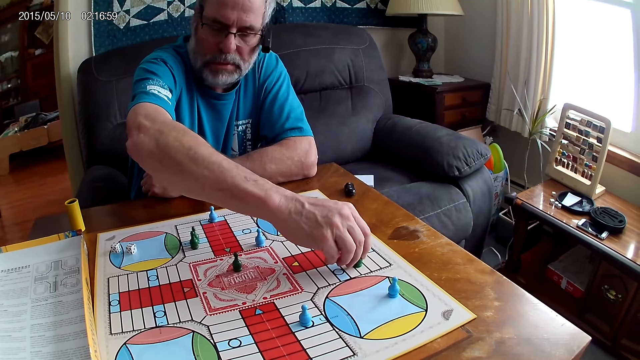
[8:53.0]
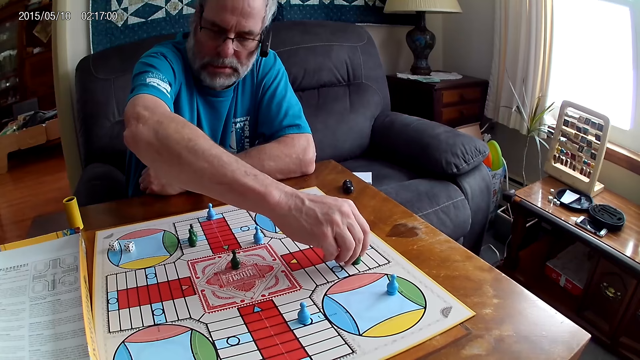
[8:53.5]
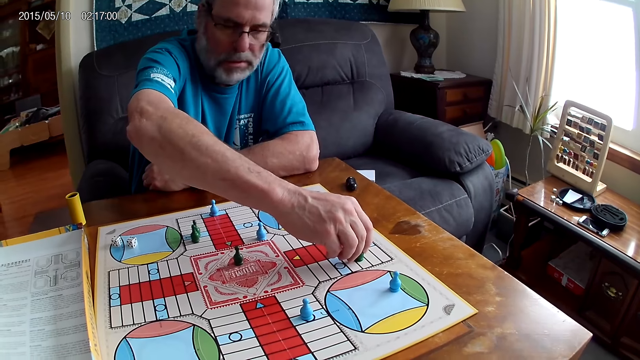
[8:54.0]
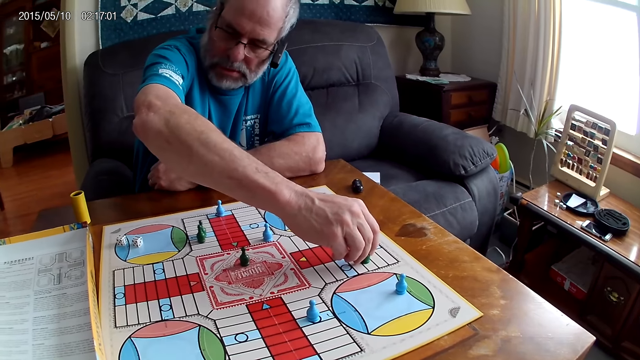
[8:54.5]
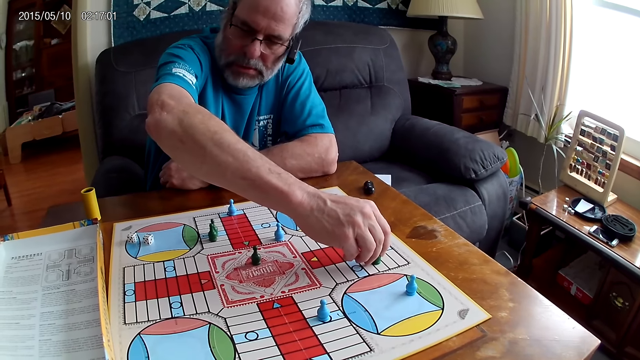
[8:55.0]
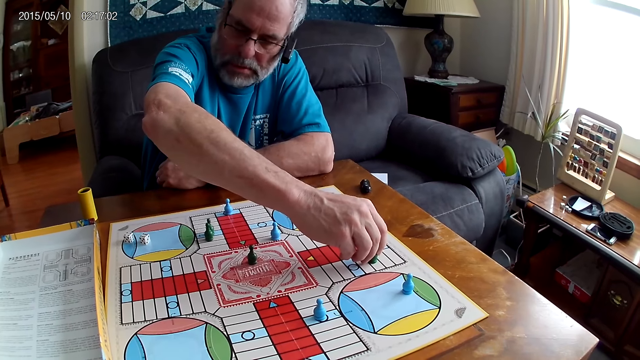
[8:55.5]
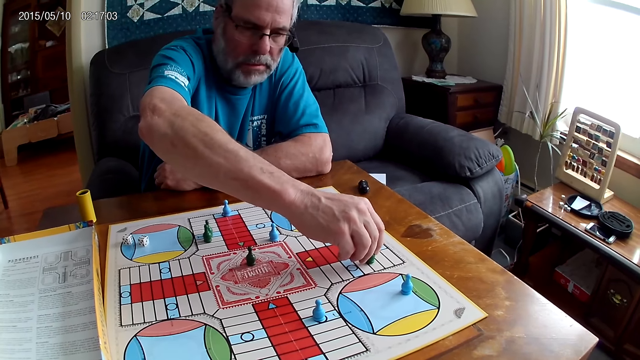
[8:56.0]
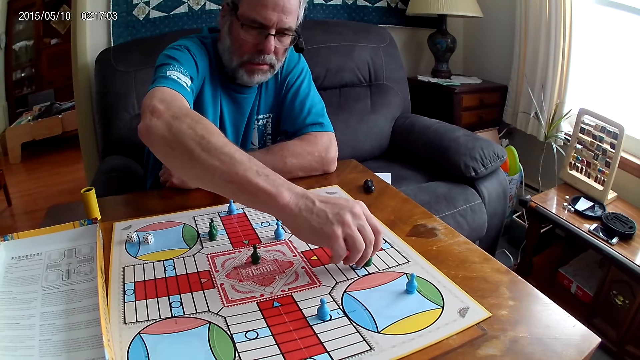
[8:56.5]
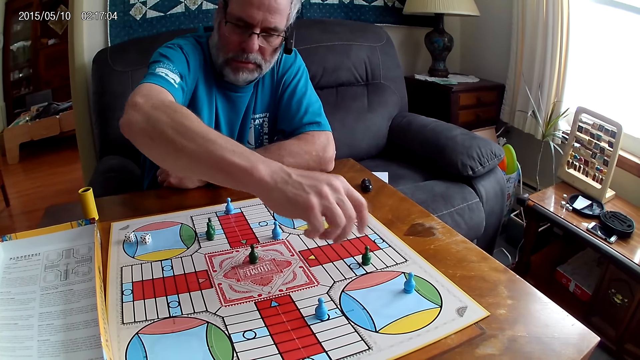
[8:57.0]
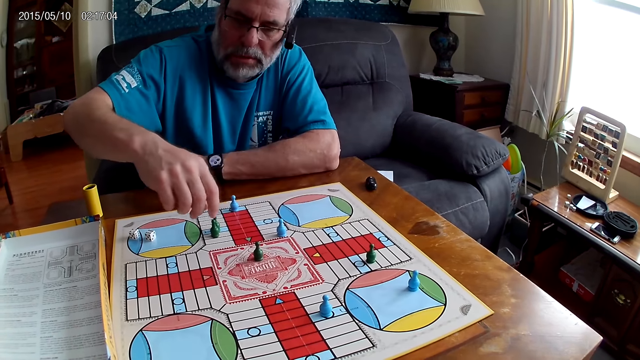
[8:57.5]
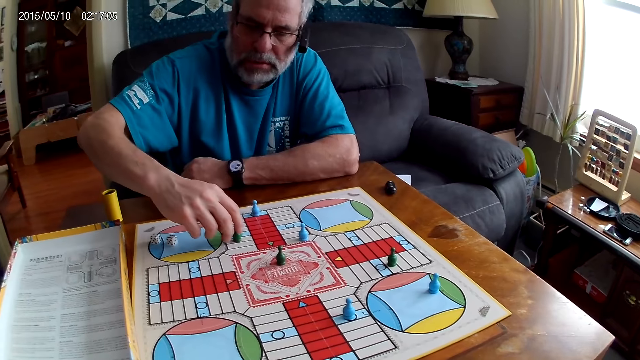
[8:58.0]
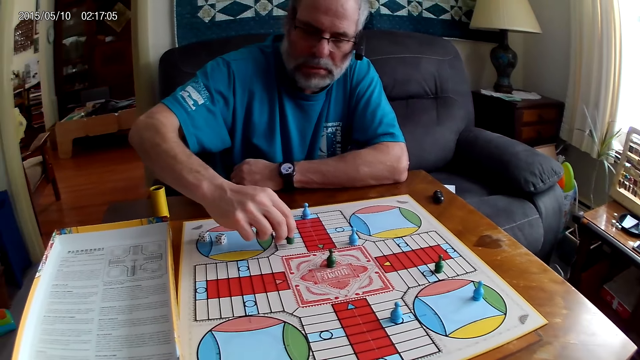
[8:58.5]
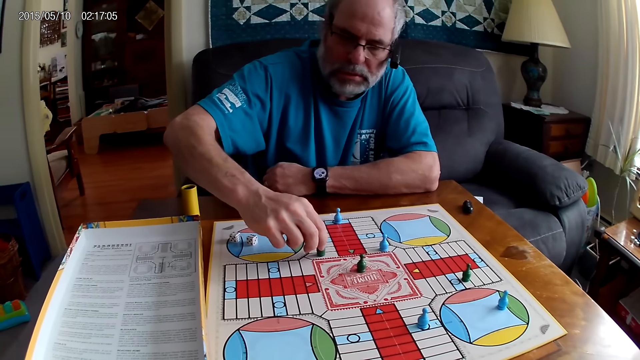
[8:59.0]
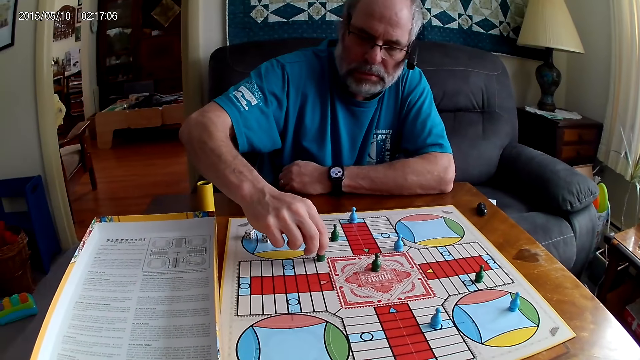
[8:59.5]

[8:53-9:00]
A man looks at the dice. He moves another green pawn with his right hand through some cells on the Ludo board.

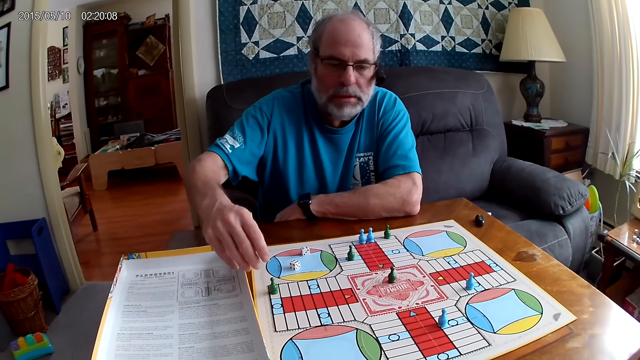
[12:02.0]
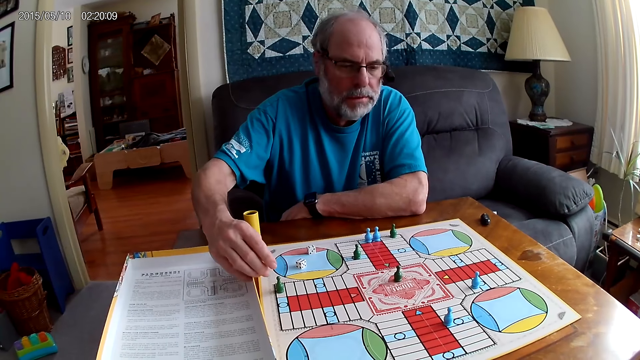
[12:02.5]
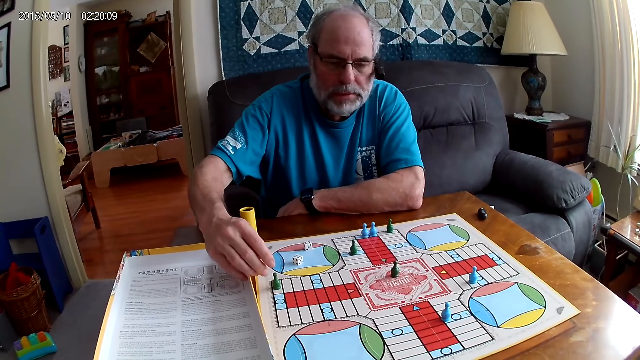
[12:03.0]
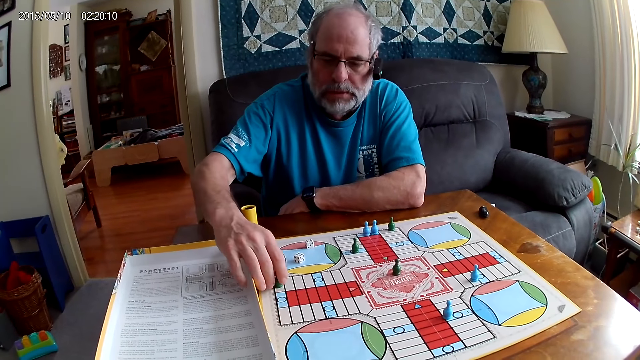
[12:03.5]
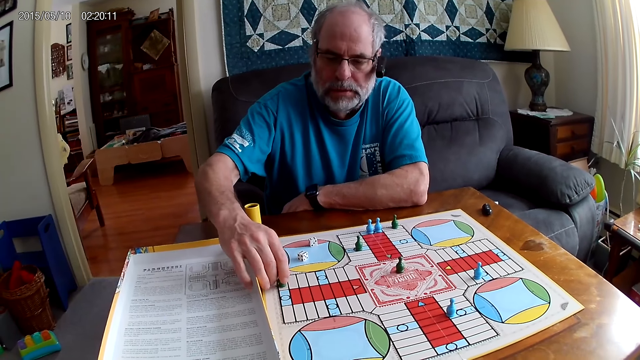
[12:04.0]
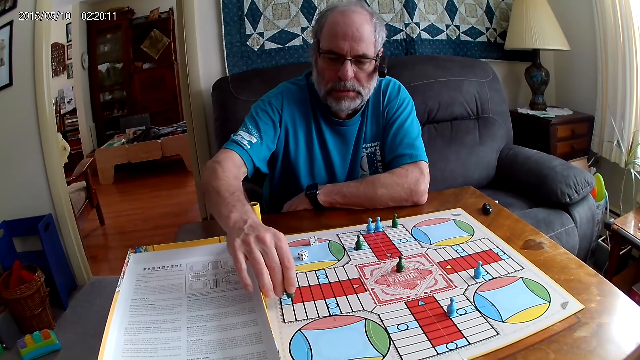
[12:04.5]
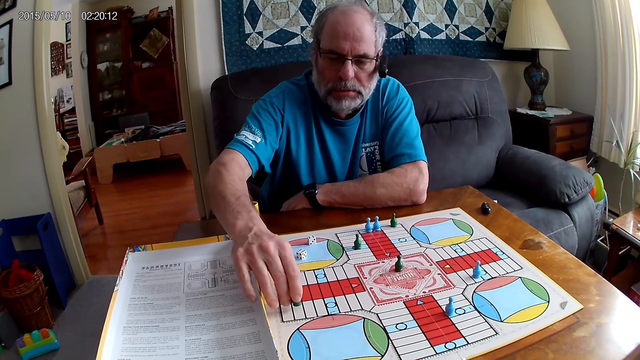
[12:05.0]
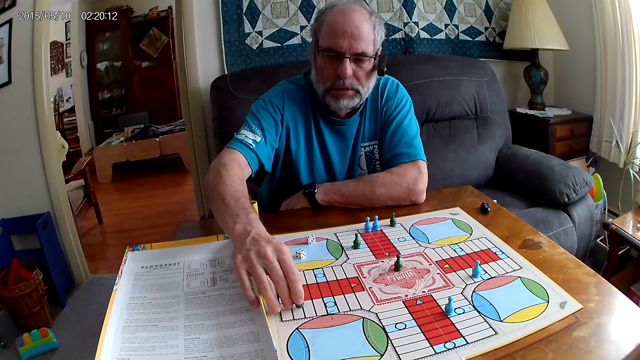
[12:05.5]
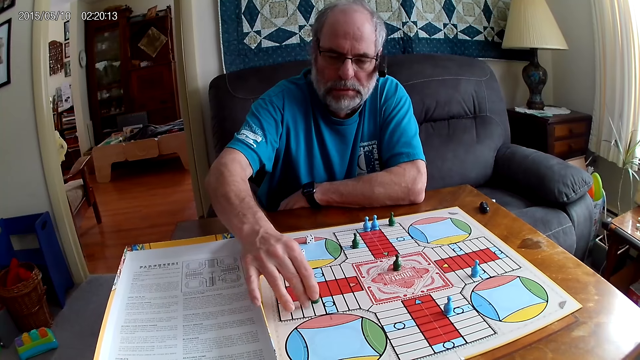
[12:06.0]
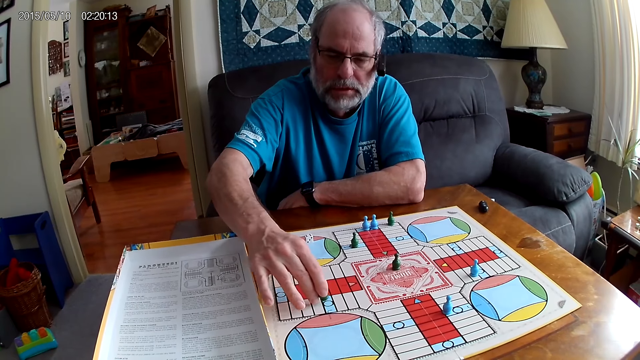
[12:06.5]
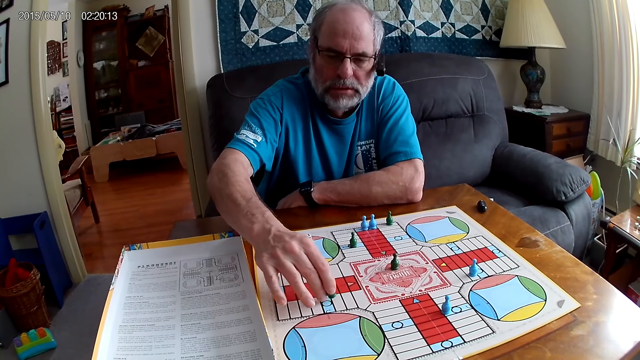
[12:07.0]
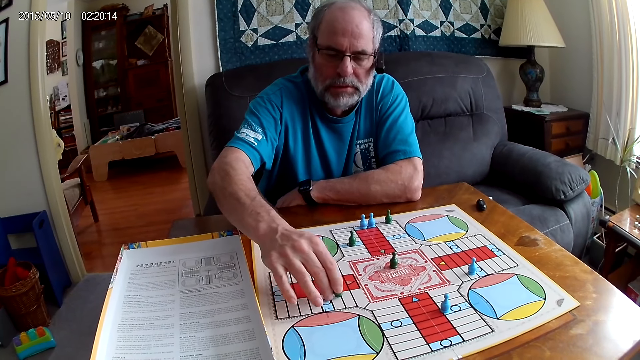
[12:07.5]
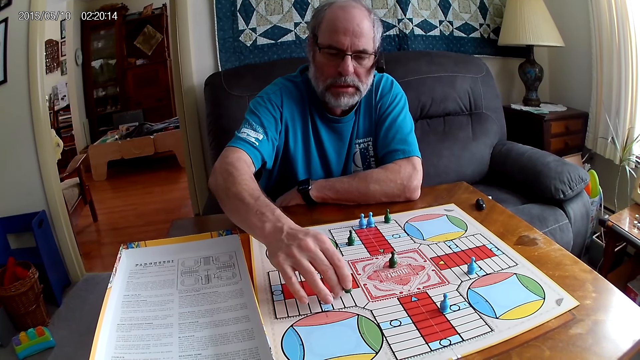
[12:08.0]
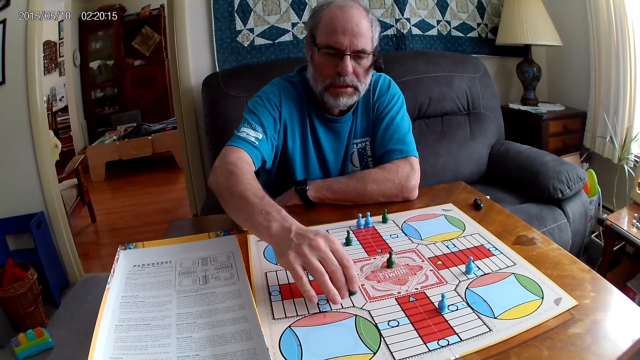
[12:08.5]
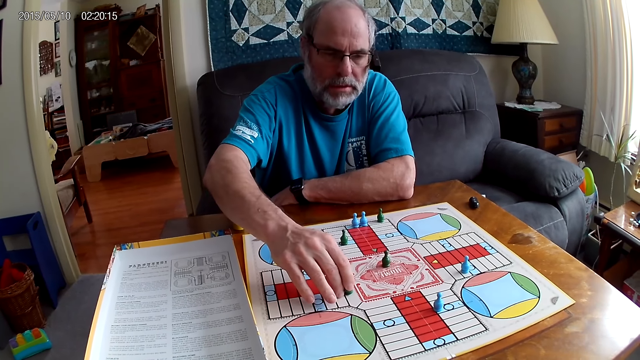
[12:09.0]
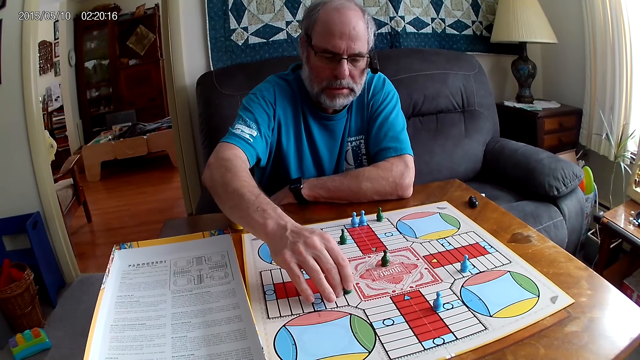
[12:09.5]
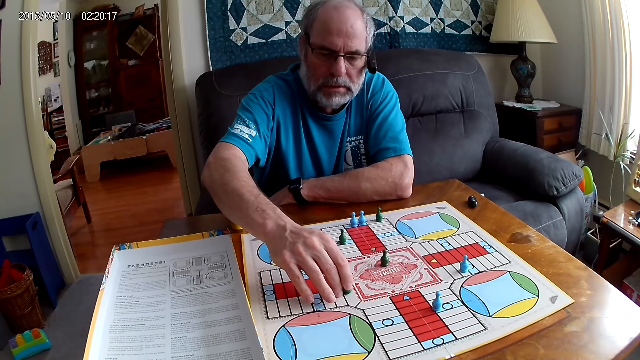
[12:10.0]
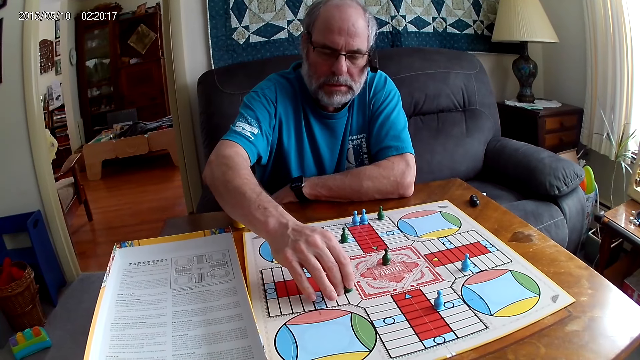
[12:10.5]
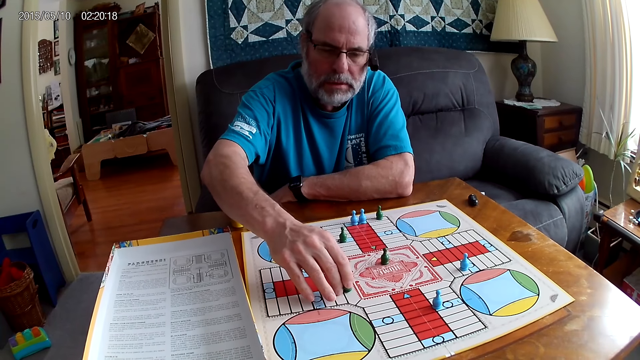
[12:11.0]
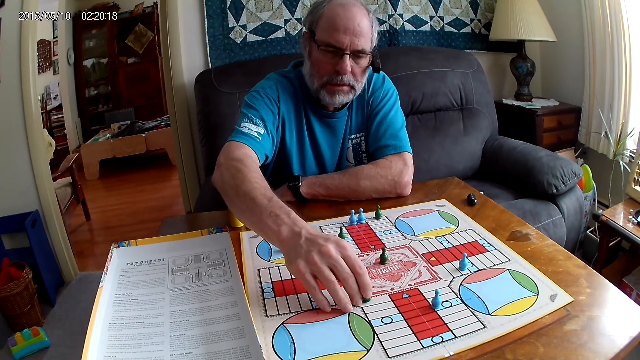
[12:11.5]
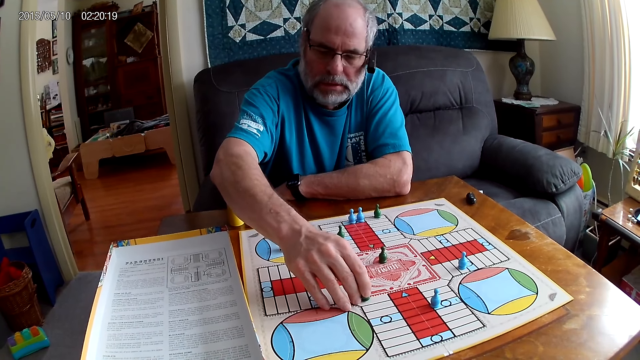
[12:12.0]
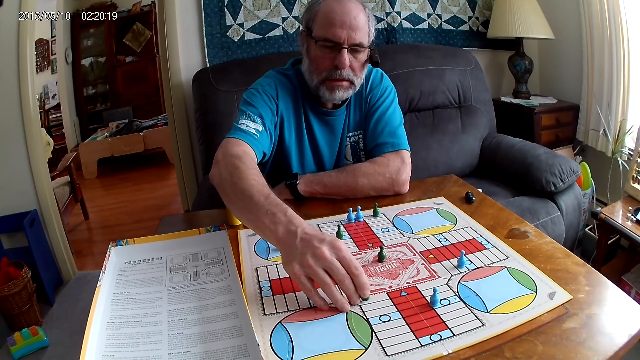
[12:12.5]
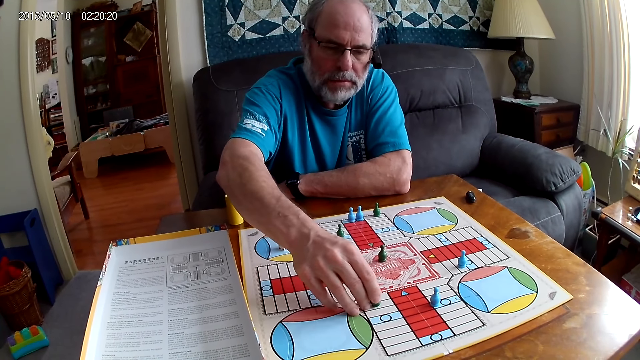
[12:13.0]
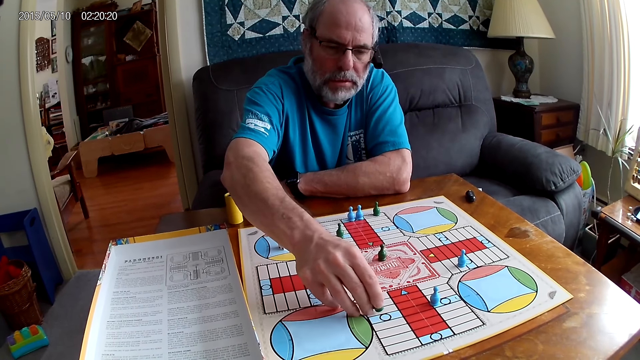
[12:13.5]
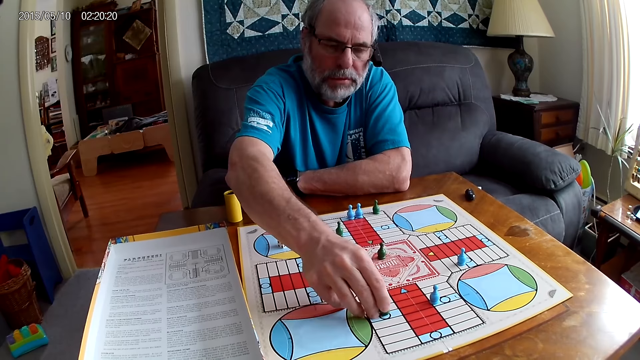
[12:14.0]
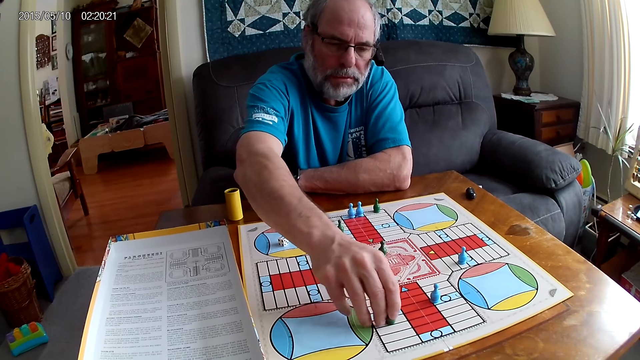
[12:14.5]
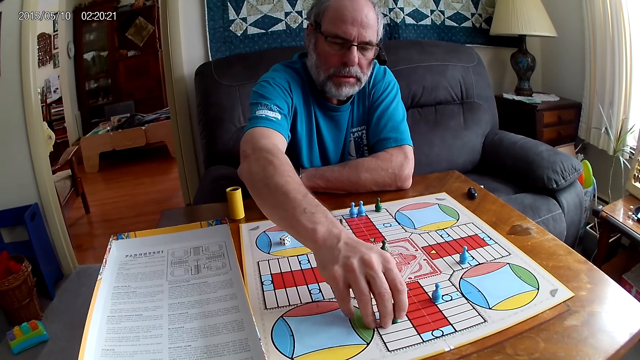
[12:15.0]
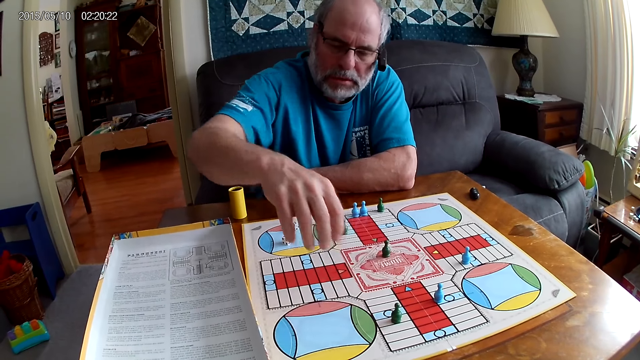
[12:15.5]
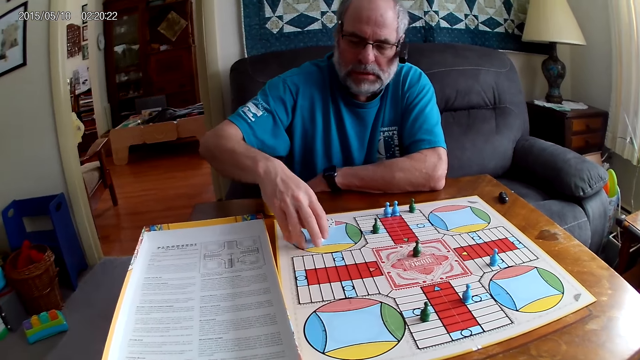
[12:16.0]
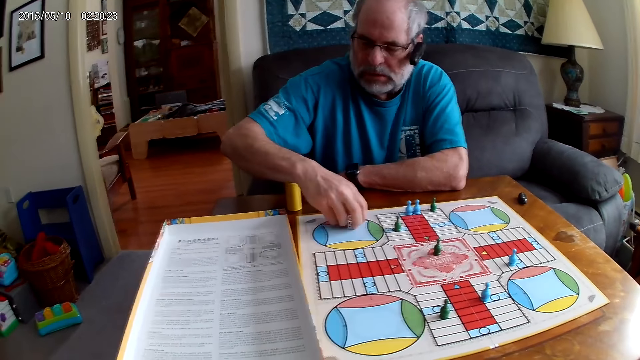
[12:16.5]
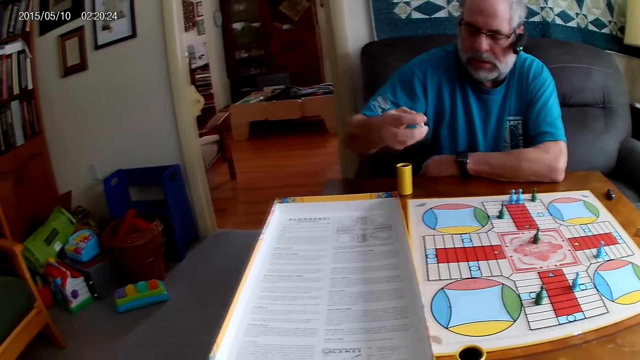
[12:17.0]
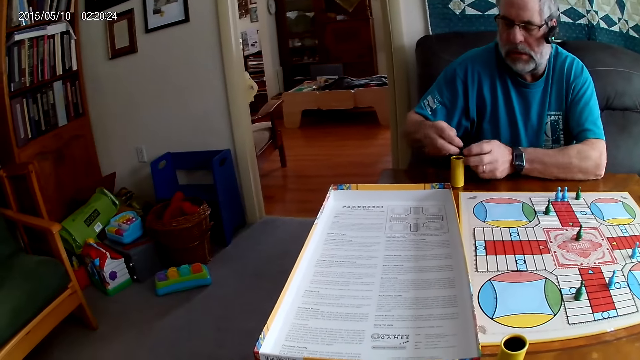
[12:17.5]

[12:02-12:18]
A man moves a green pawn through some cells on the Ludo board with his right hand. He picks up a dice on the Ludo board with his right hand.
